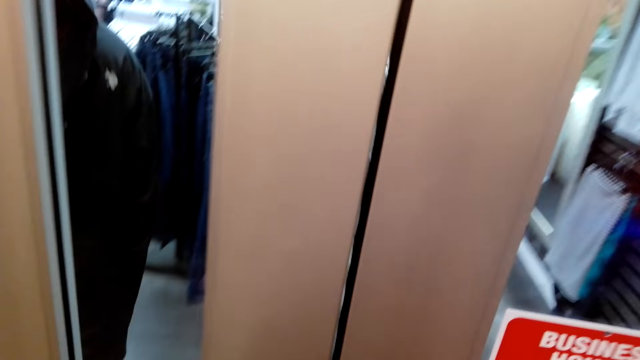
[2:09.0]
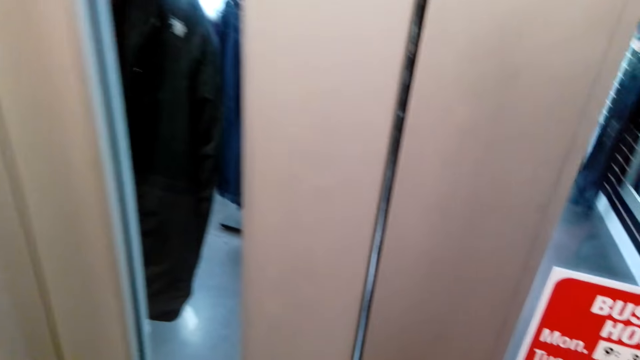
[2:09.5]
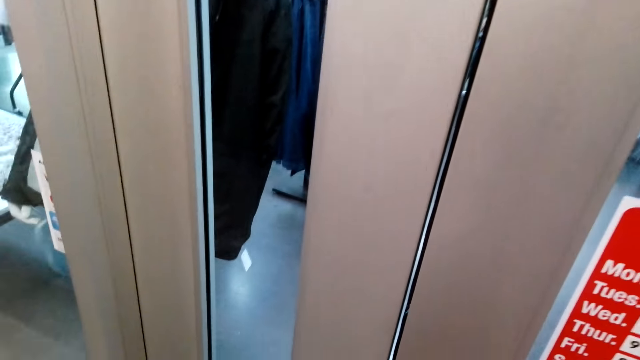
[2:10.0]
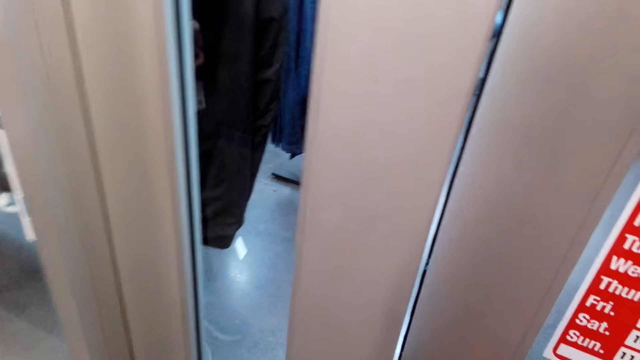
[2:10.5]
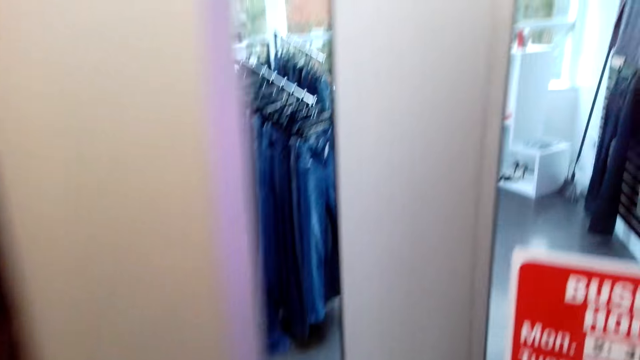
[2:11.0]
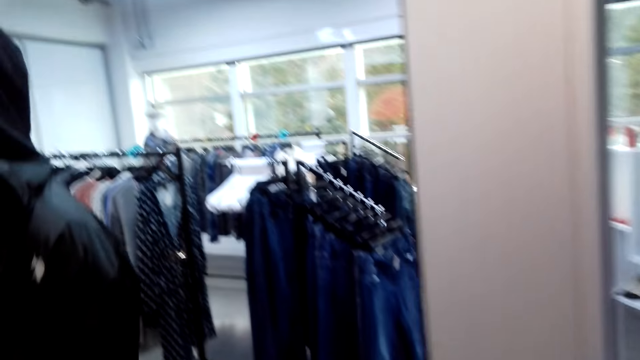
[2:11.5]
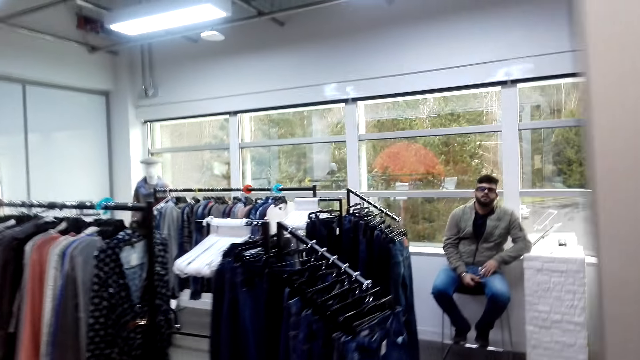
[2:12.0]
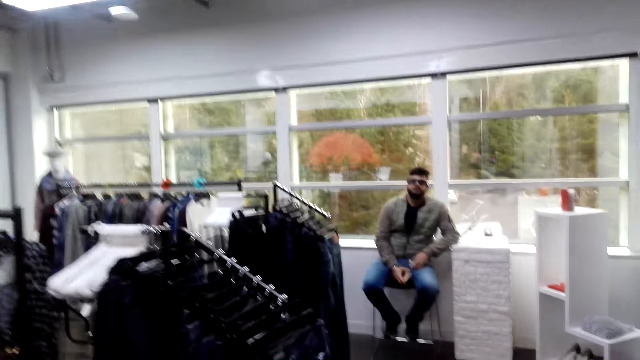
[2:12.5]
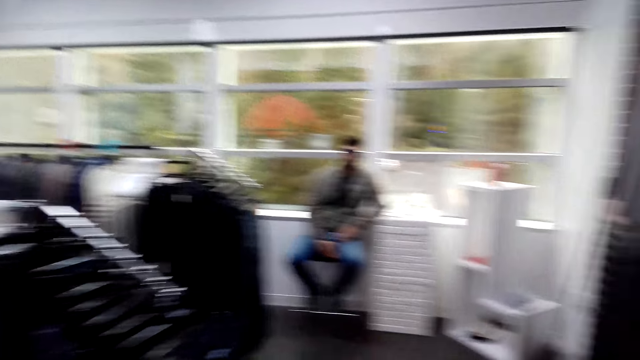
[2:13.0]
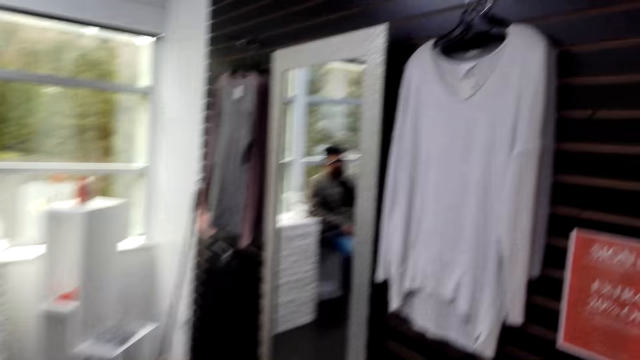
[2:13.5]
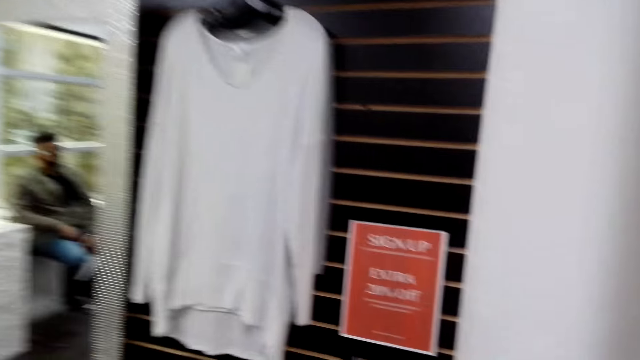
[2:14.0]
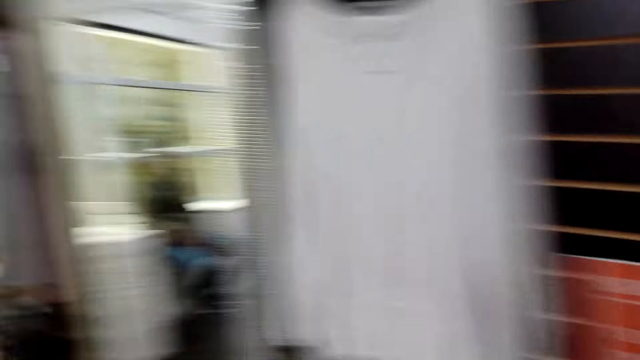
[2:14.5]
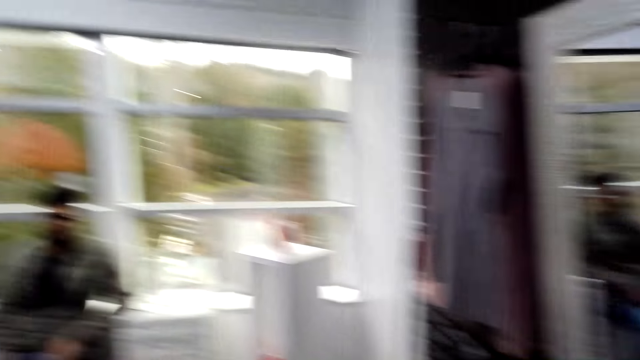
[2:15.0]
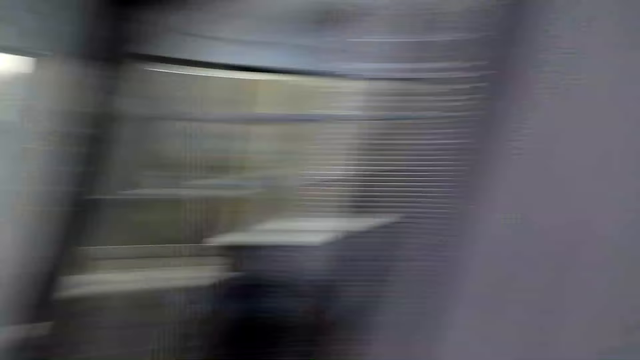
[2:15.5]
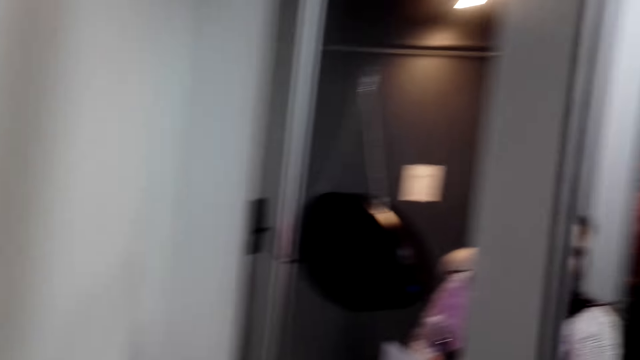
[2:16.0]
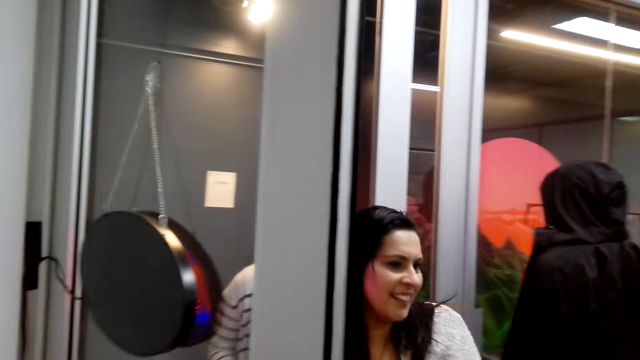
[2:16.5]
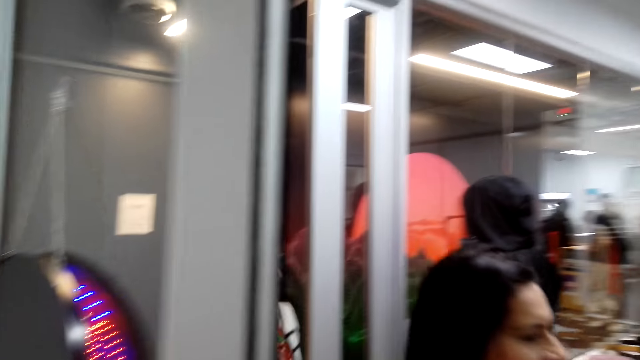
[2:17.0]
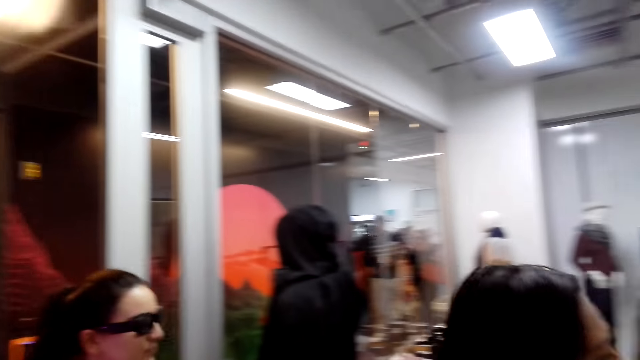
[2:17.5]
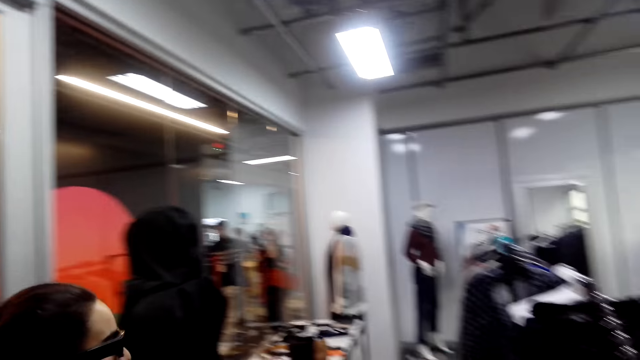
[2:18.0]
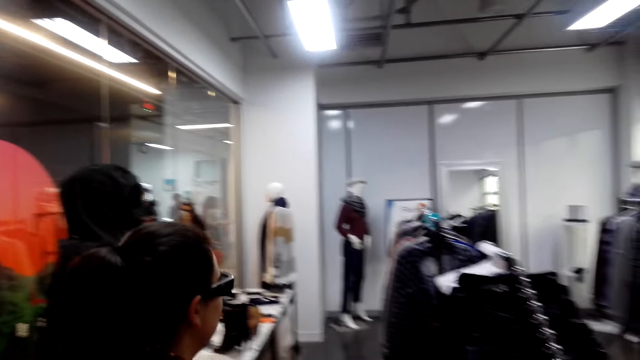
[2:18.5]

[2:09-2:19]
The camera wearer opens a door. A person sits on the chair. The camera wearer enters a room.

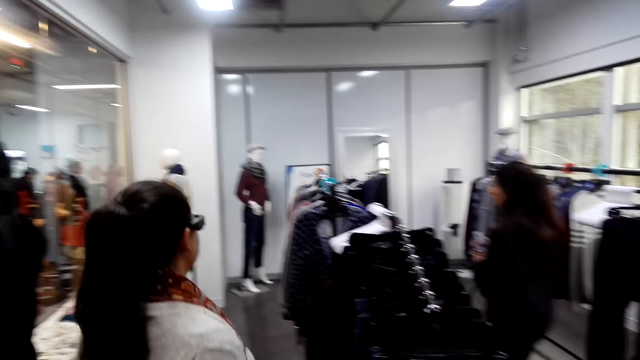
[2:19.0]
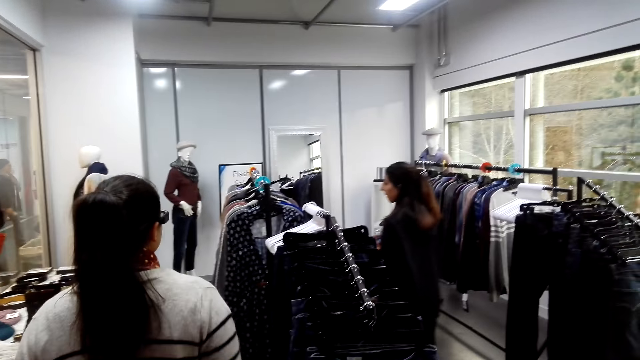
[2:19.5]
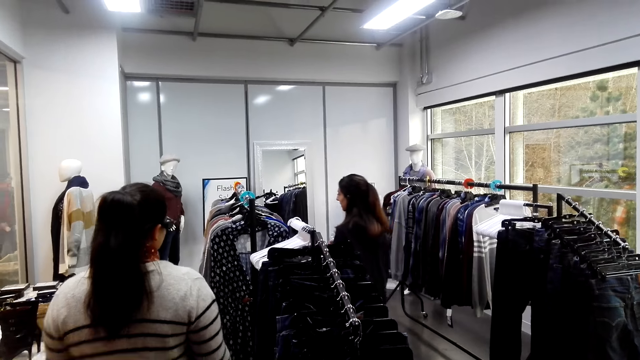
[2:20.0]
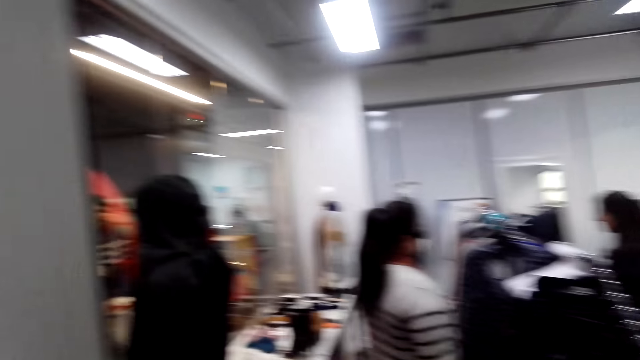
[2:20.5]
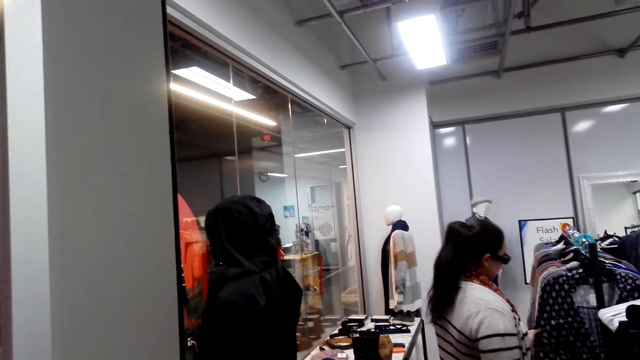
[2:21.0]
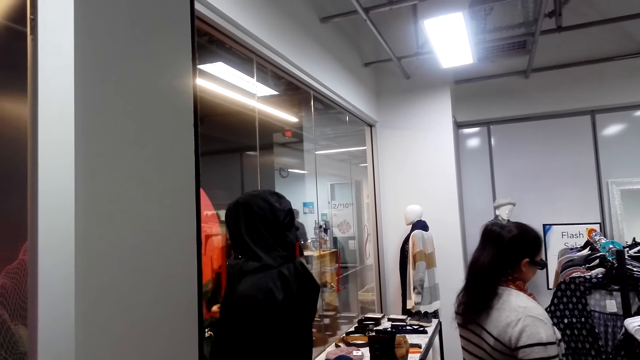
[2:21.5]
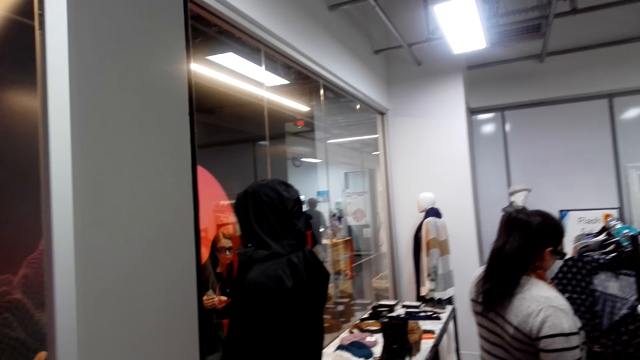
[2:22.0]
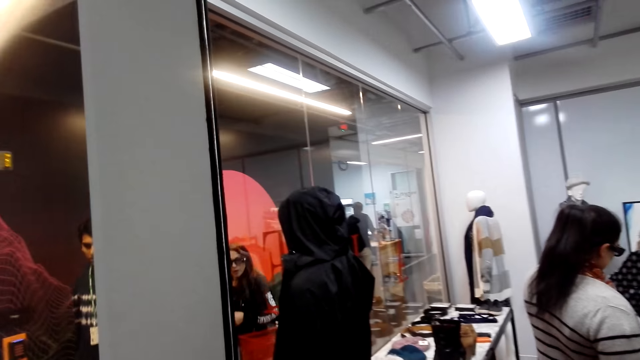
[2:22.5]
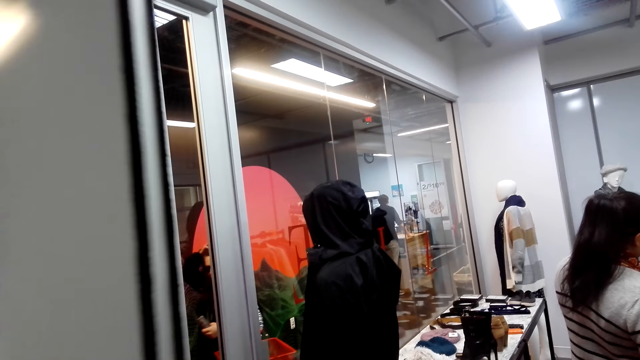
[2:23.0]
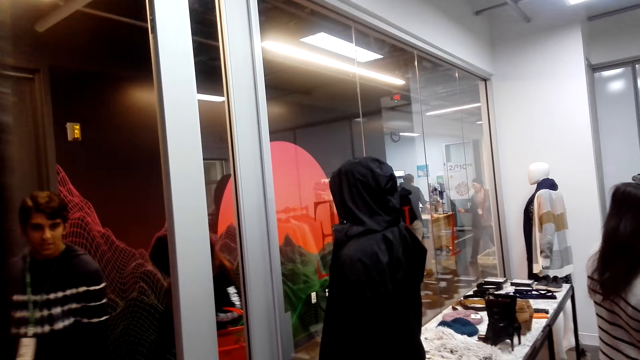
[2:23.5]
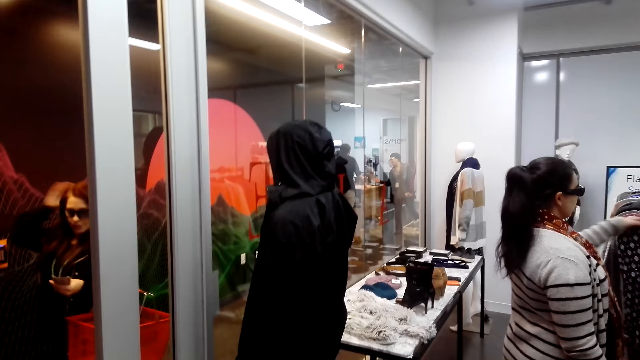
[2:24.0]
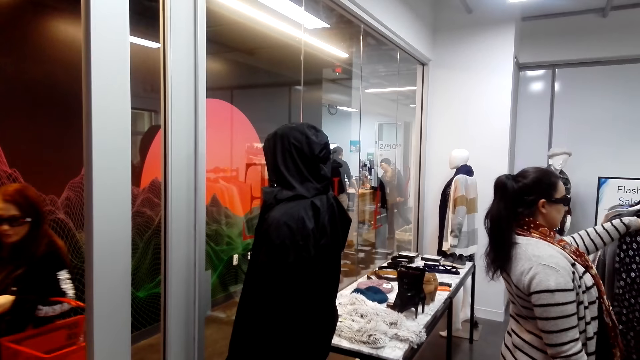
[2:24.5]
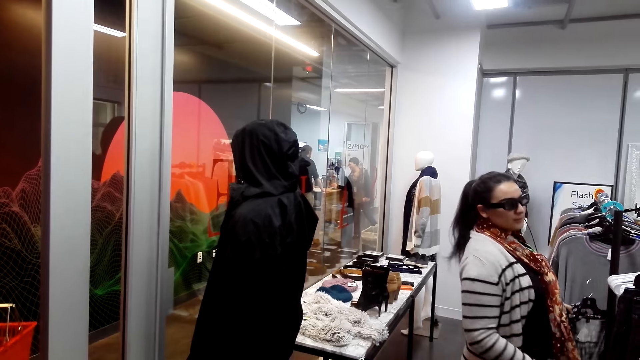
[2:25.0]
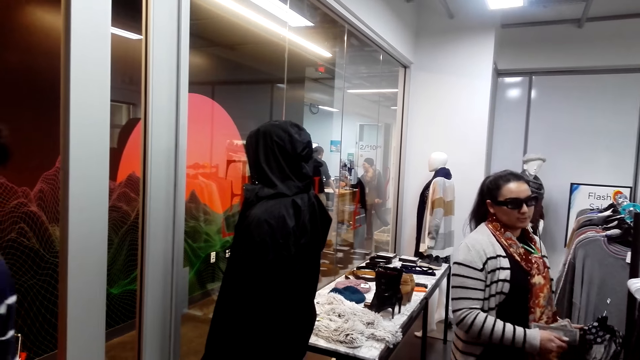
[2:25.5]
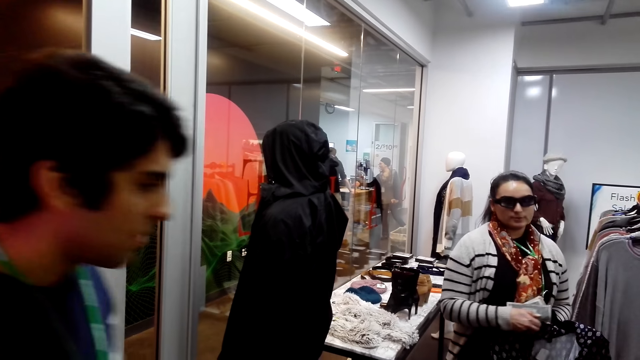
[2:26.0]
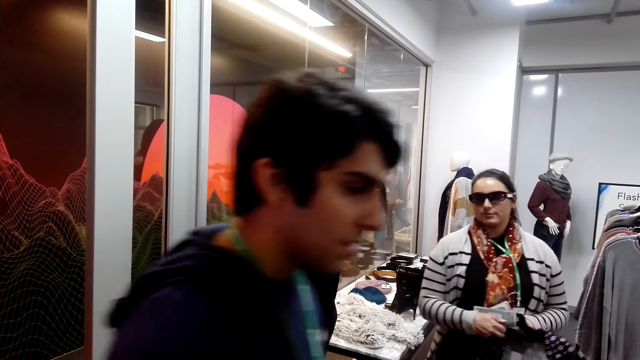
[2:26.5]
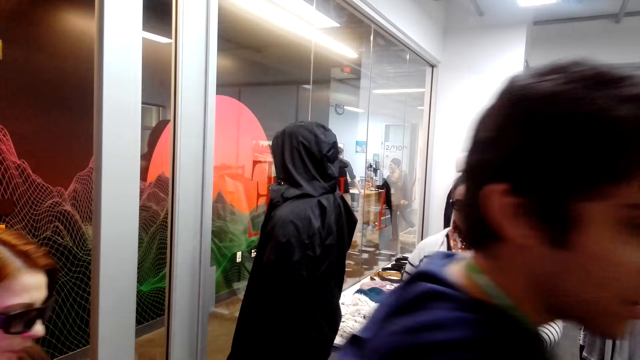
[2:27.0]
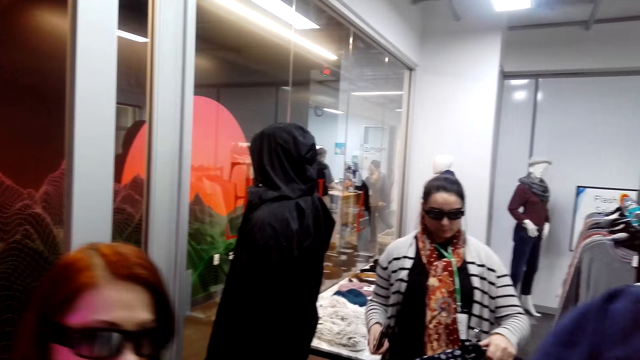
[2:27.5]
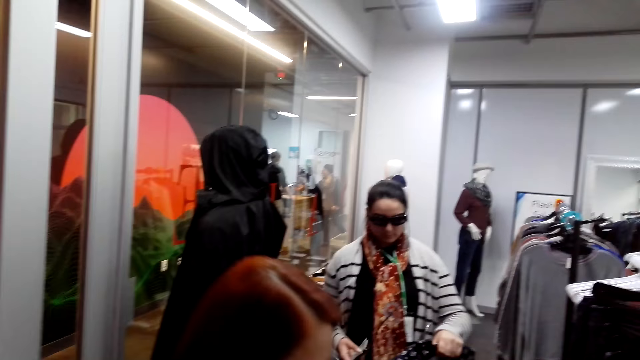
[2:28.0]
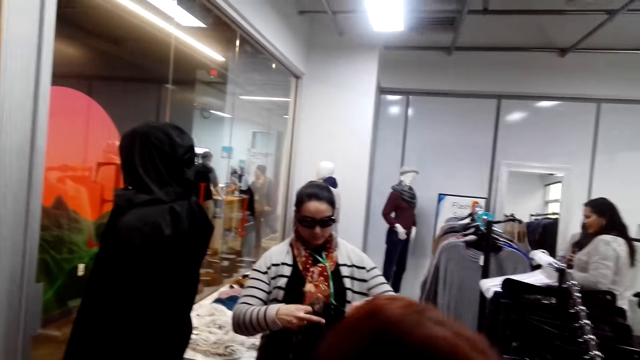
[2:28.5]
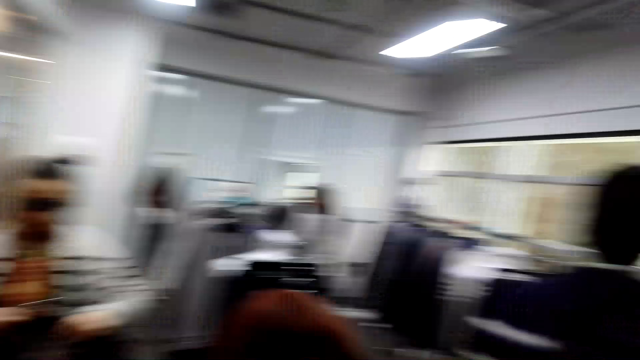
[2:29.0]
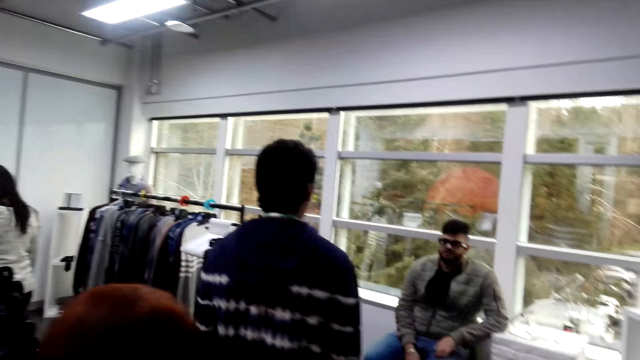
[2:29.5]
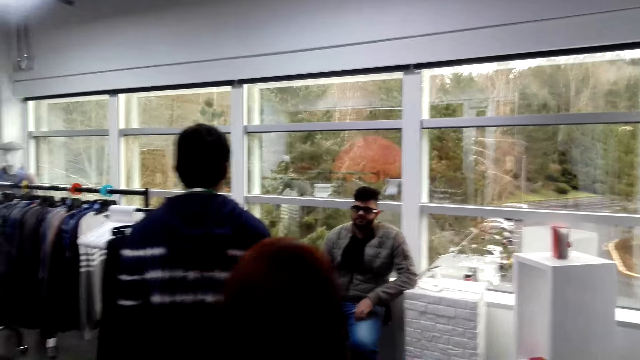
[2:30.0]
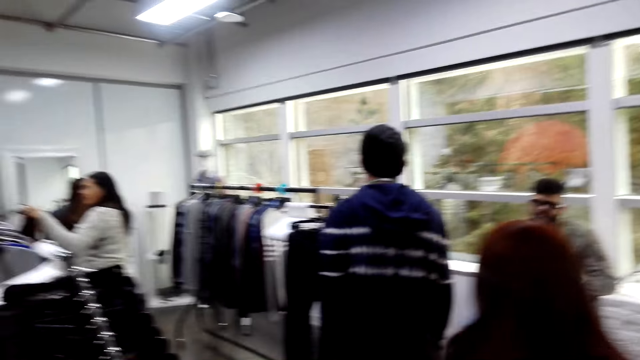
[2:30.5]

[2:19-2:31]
A person holds the cloth.
